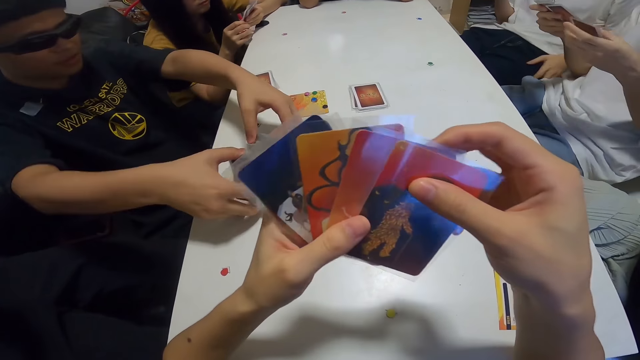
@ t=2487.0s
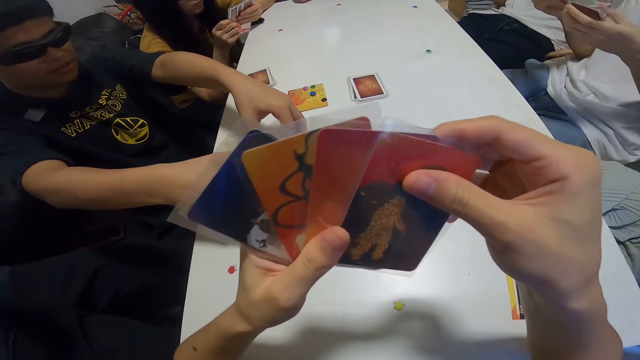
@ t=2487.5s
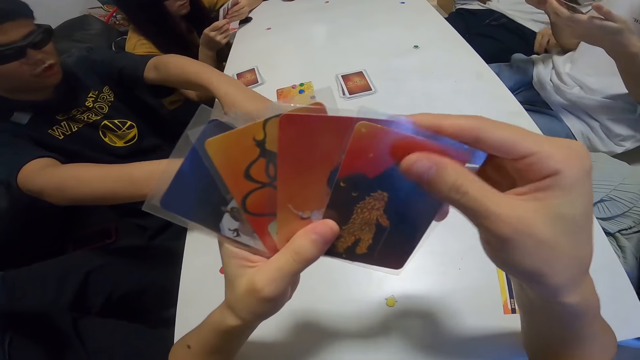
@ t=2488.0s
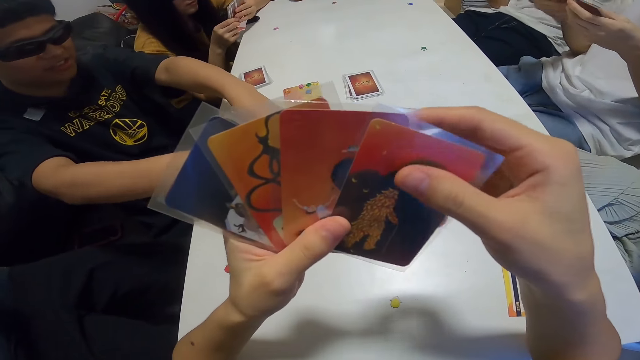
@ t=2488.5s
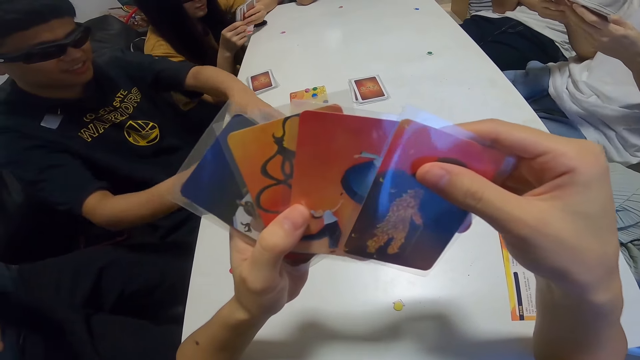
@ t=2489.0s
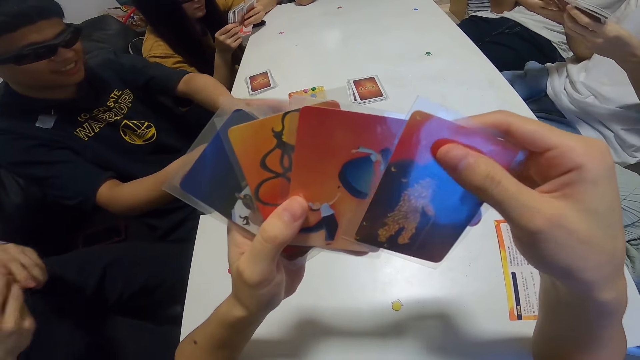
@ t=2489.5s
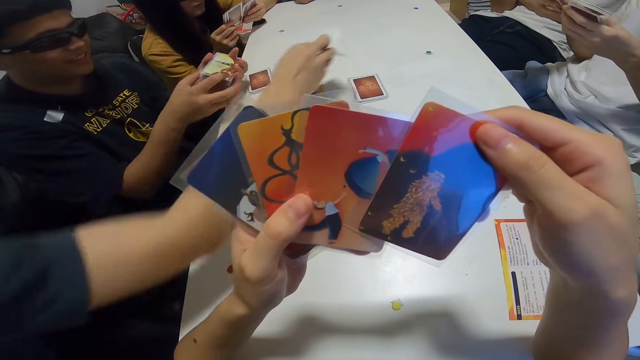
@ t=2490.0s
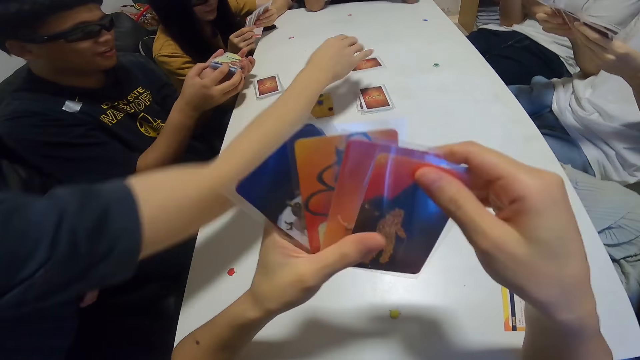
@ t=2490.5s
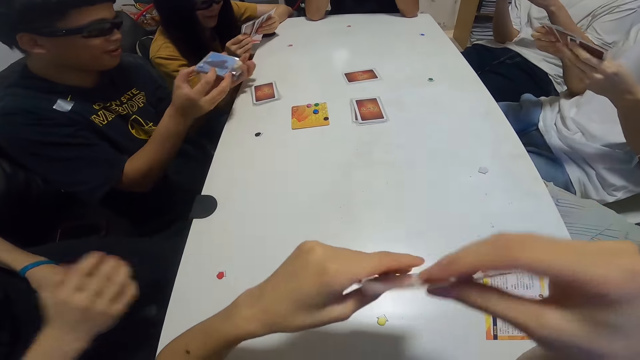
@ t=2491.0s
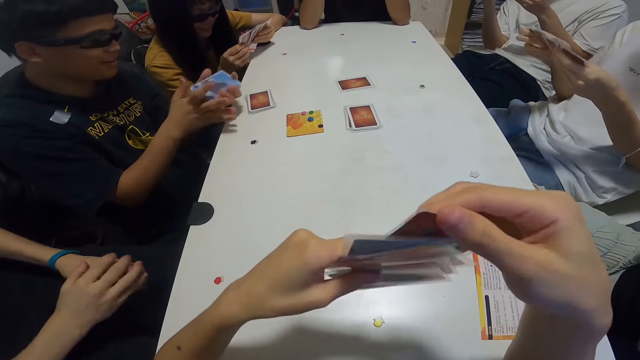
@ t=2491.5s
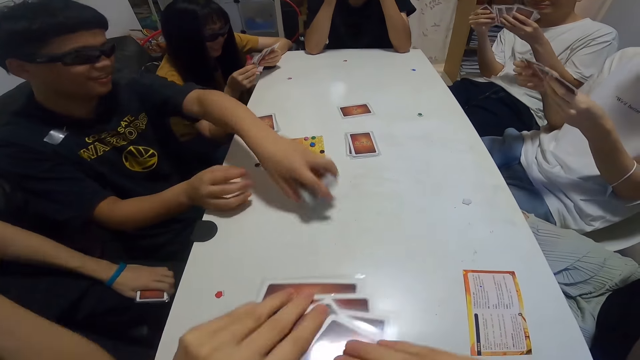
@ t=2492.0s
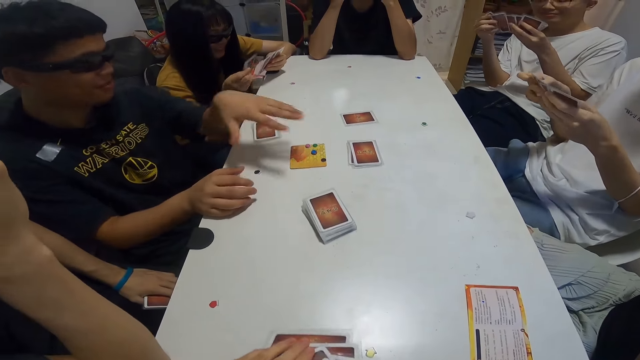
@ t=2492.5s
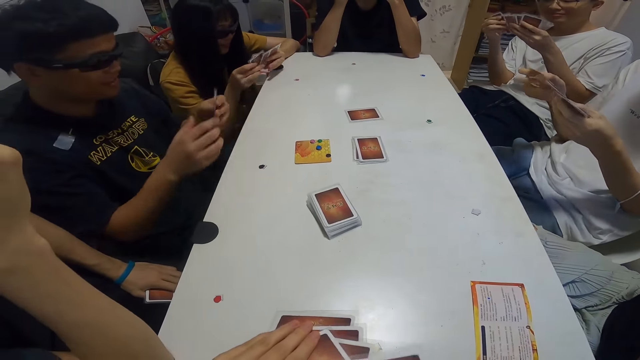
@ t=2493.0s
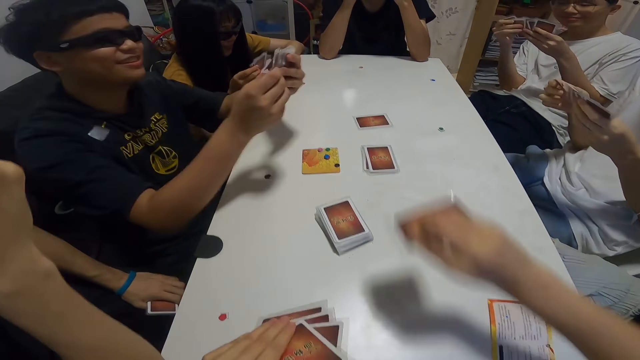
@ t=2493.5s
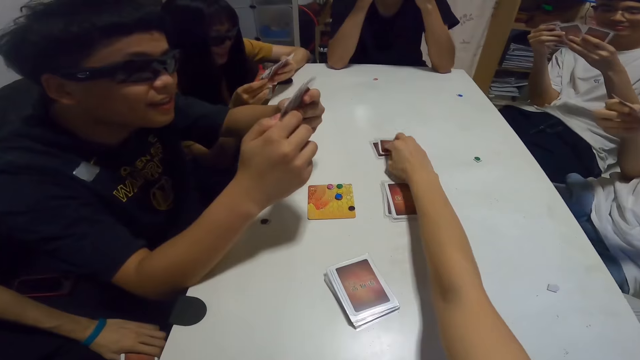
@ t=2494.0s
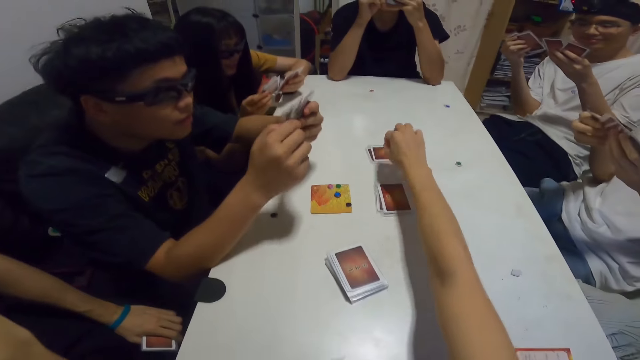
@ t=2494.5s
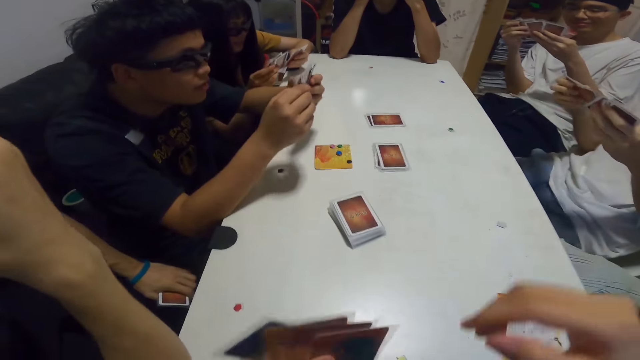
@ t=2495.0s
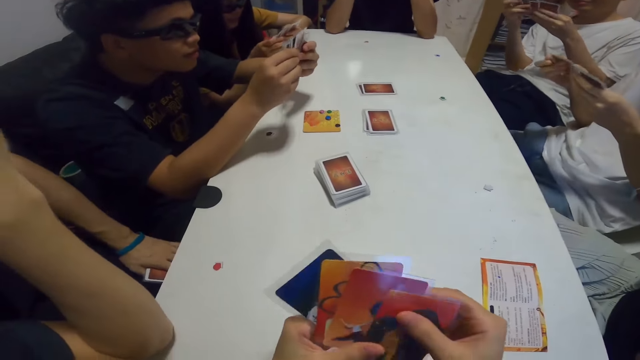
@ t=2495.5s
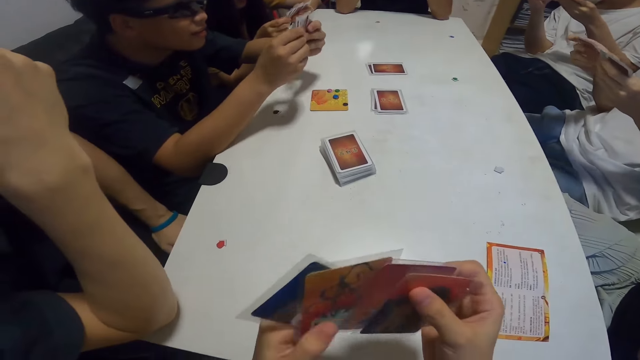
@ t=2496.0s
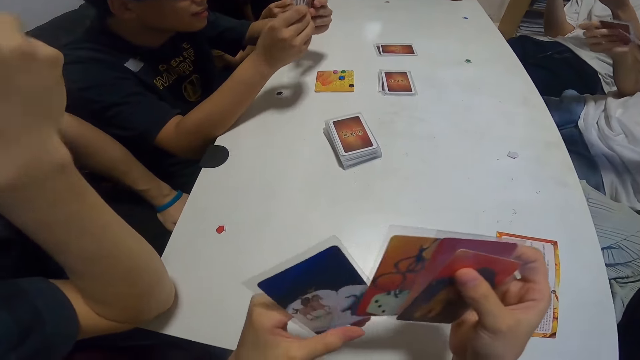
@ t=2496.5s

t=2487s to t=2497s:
A man puts the cards together. The camera wearer drops a card on the table.

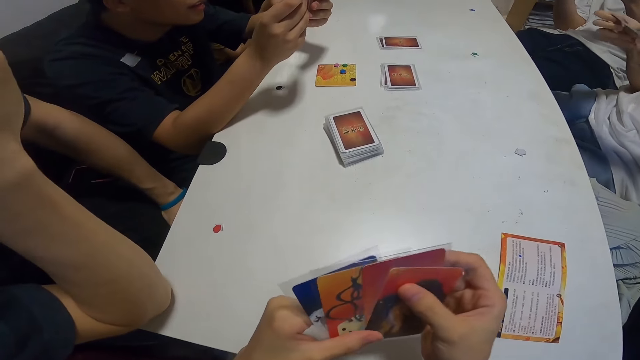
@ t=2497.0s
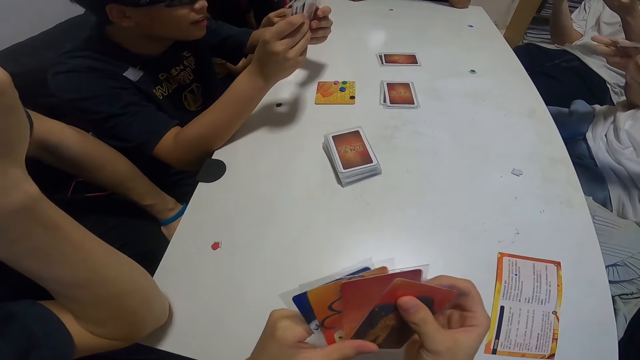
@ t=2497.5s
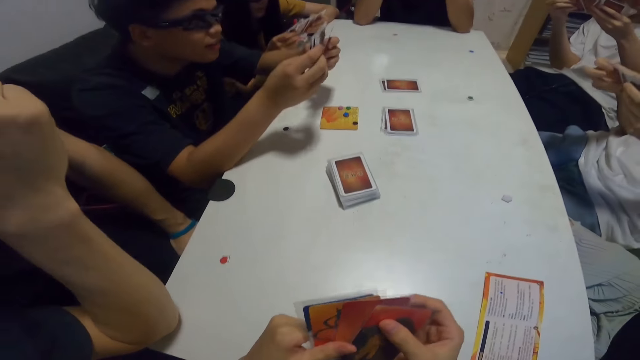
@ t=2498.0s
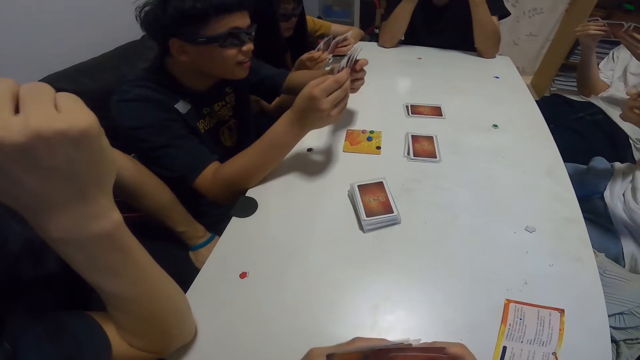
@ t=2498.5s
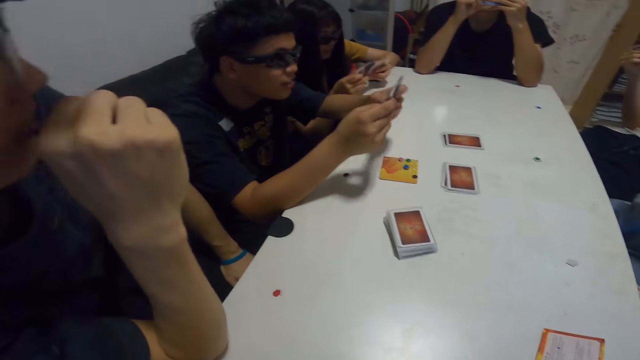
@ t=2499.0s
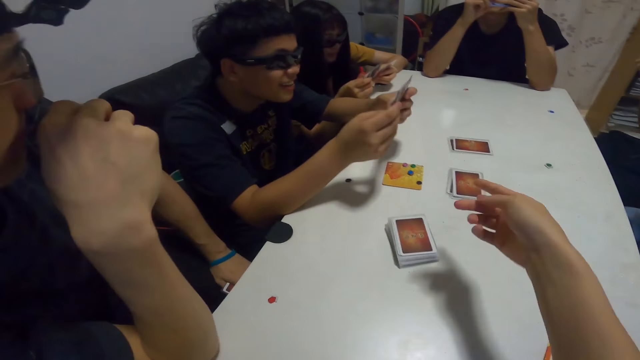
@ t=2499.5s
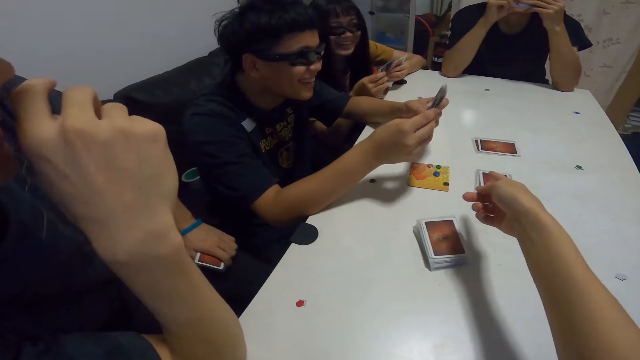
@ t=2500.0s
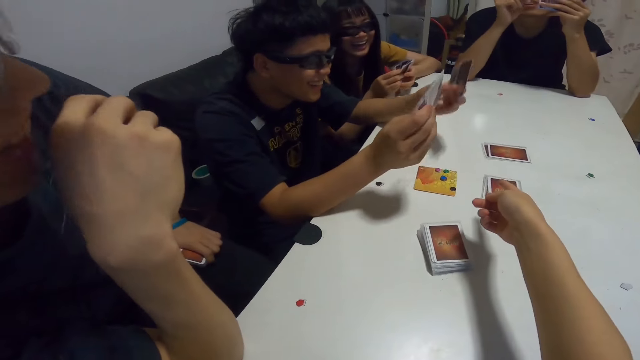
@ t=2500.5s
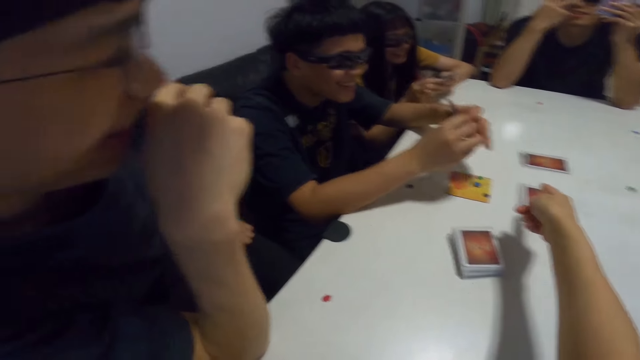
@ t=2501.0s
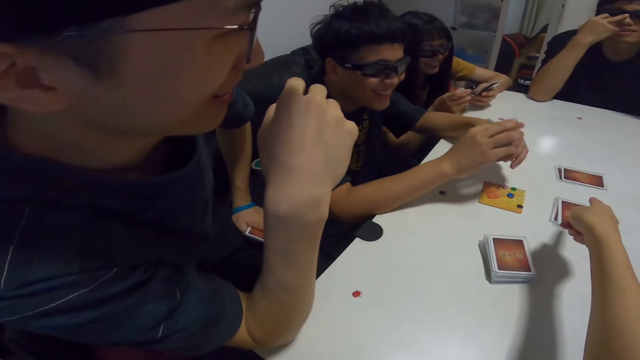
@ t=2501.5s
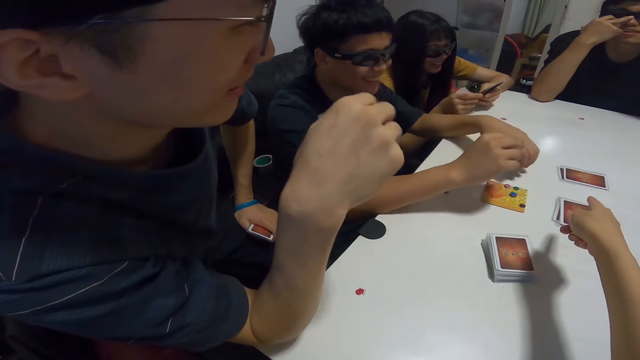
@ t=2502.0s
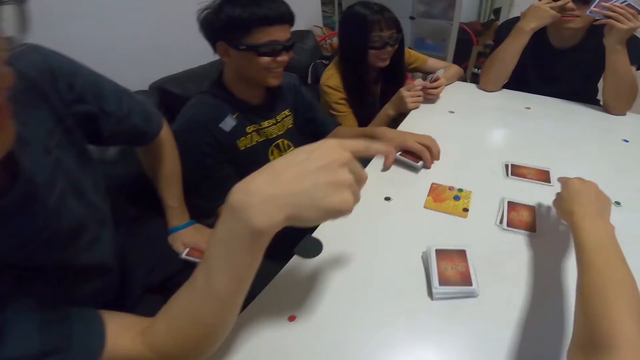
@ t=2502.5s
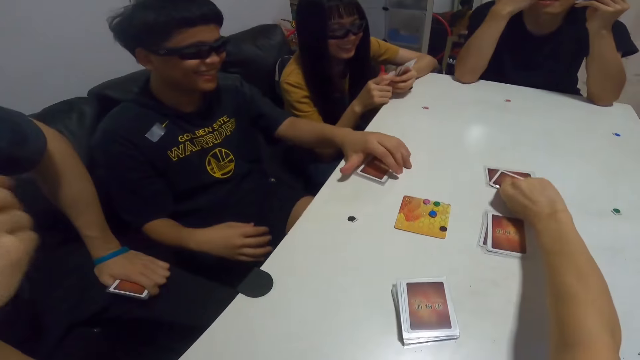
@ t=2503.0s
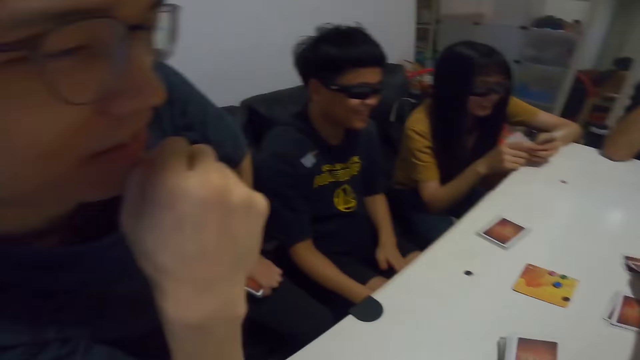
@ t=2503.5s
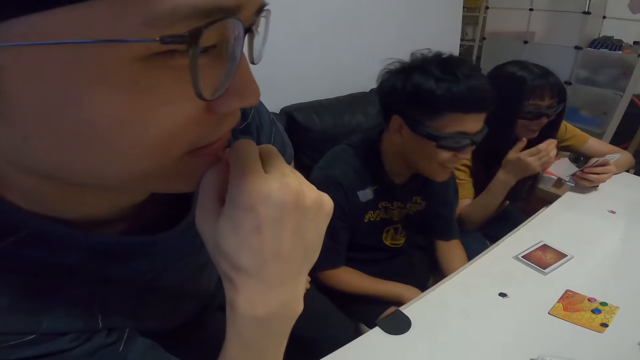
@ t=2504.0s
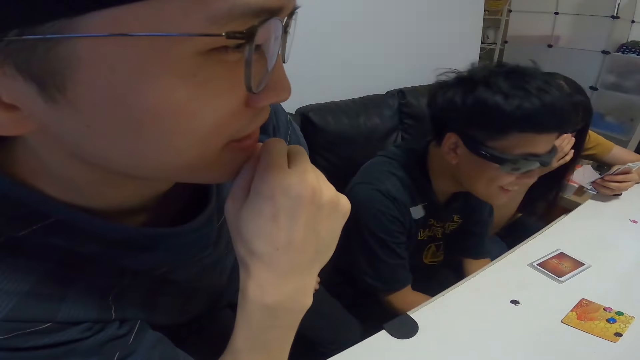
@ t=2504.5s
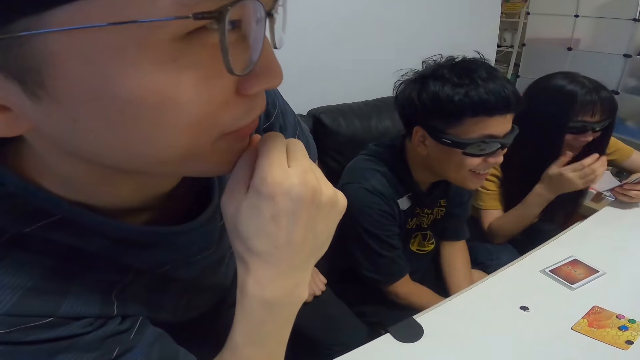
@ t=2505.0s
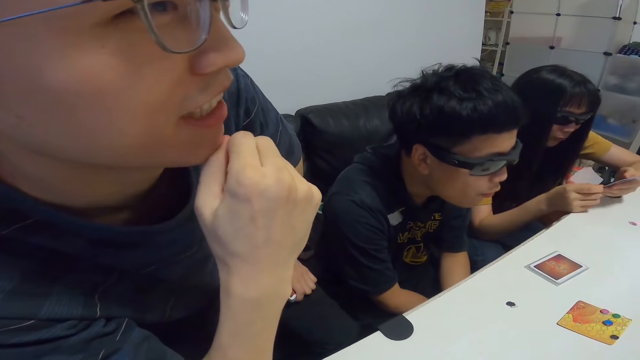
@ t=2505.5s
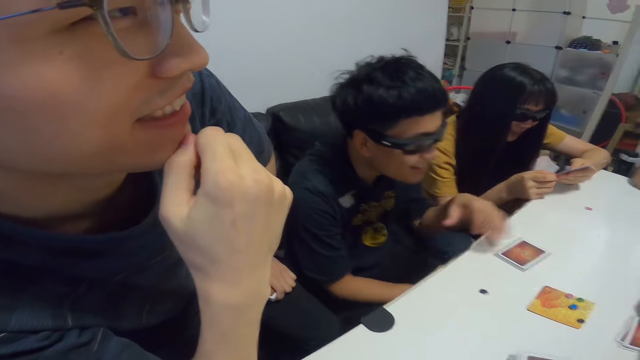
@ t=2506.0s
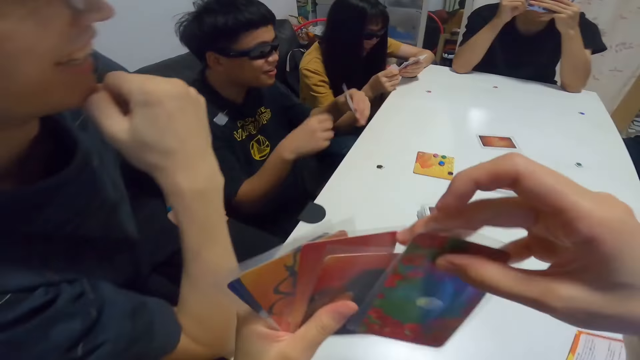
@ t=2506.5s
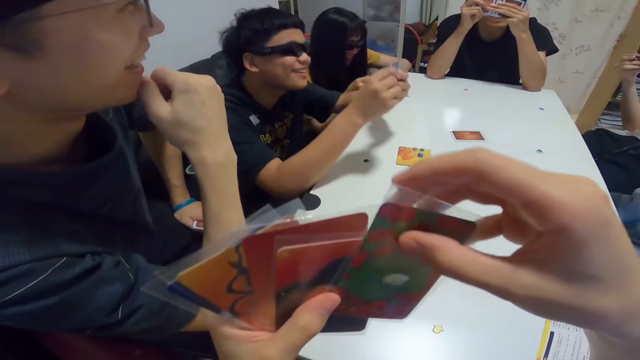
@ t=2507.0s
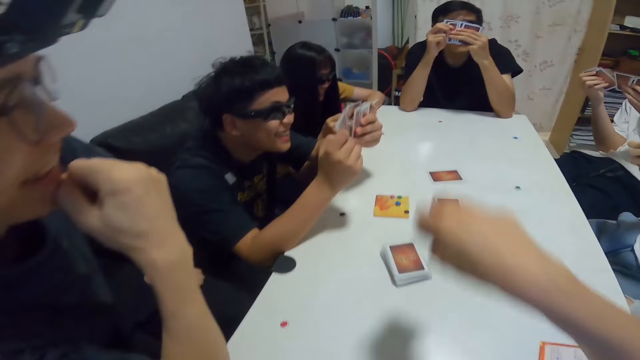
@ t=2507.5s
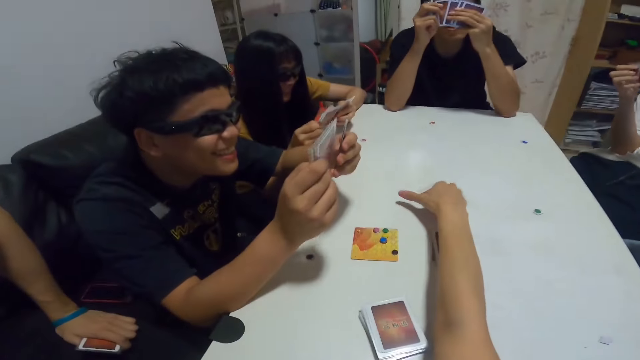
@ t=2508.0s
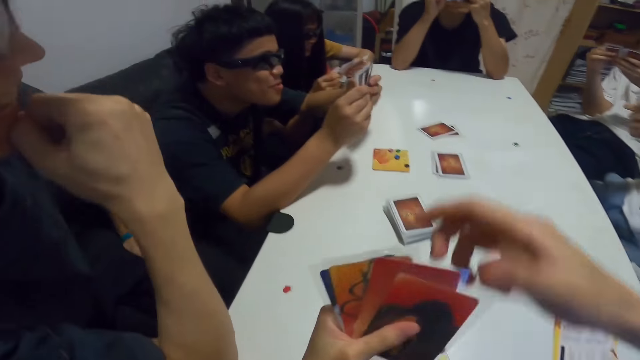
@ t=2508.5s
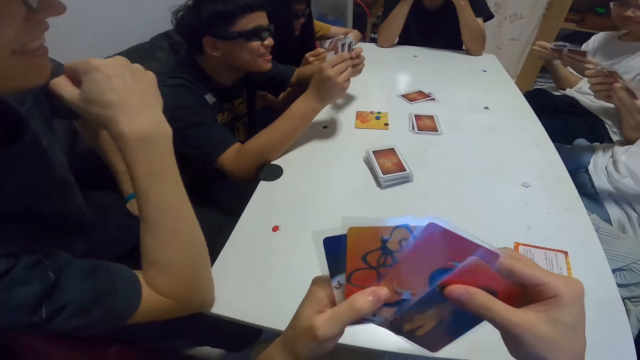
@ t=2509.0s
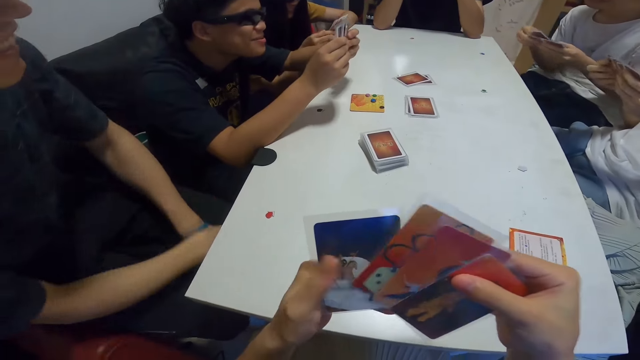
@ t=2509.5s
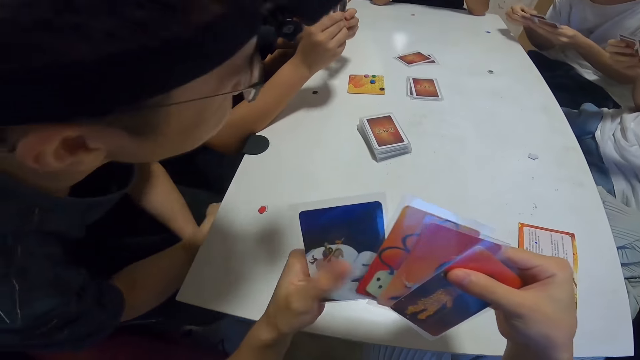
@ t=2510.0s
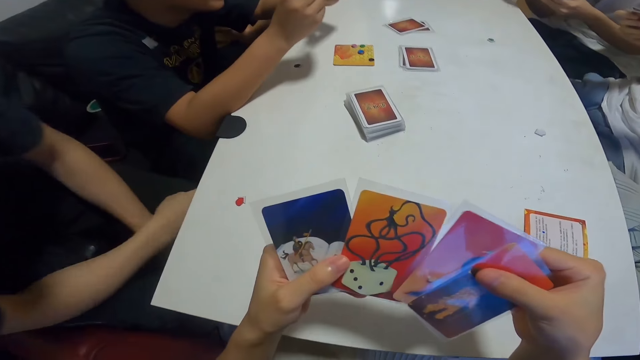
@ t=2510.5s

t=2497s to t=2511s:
The camera wearer points at the cards on the table. She interacts with the group. She picks a card from the table. She places a card on the table. She shuffles the cards in her hand.
